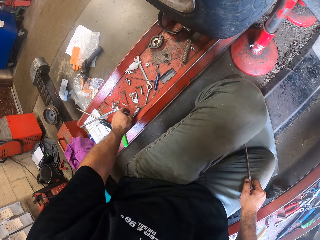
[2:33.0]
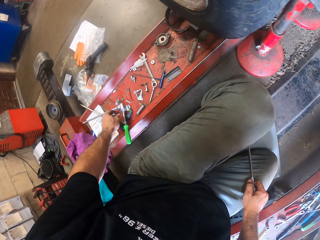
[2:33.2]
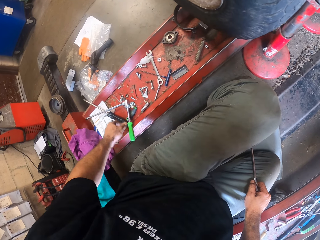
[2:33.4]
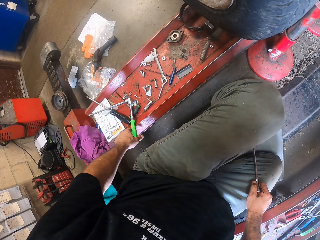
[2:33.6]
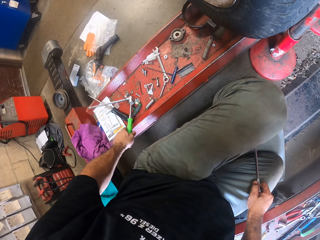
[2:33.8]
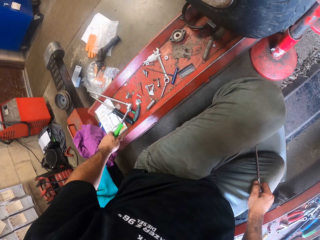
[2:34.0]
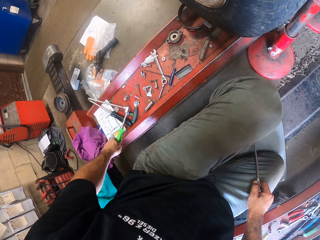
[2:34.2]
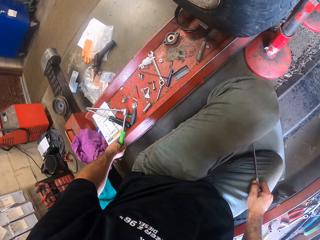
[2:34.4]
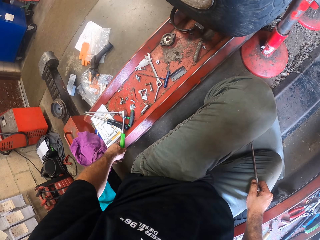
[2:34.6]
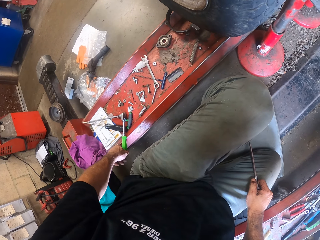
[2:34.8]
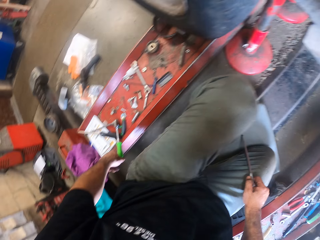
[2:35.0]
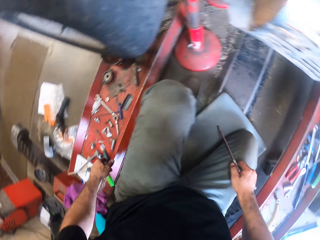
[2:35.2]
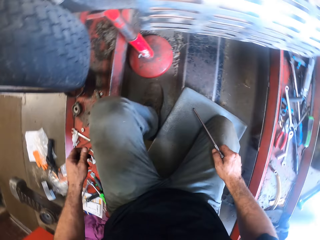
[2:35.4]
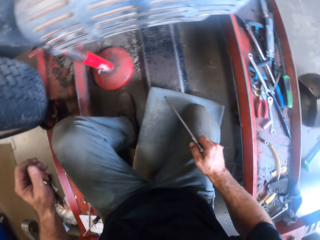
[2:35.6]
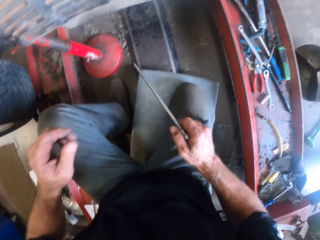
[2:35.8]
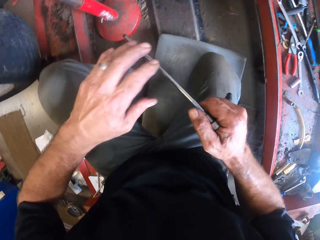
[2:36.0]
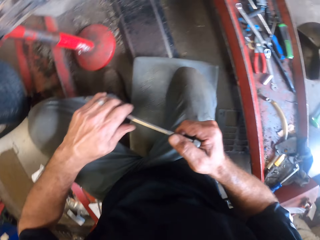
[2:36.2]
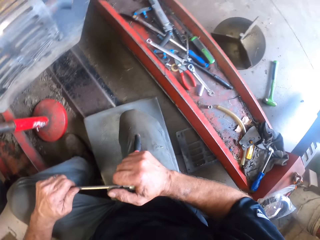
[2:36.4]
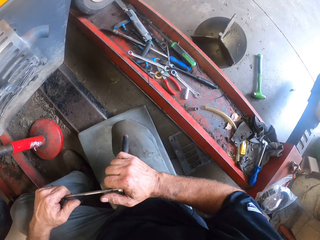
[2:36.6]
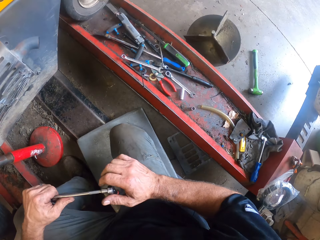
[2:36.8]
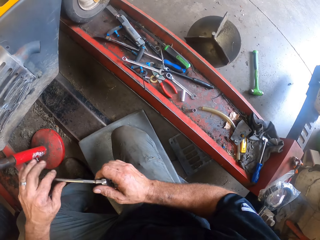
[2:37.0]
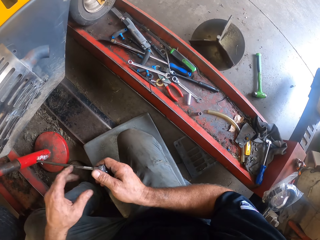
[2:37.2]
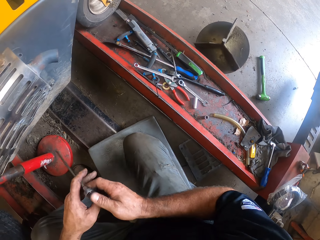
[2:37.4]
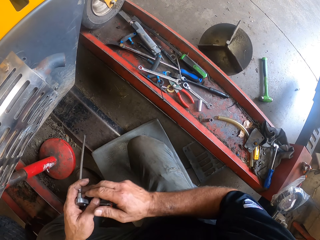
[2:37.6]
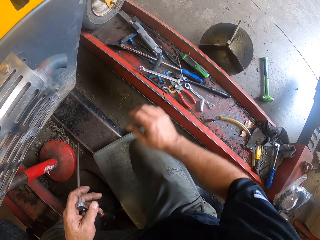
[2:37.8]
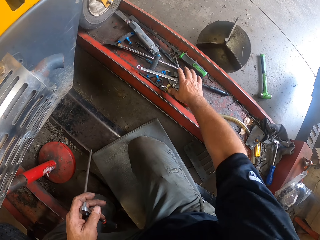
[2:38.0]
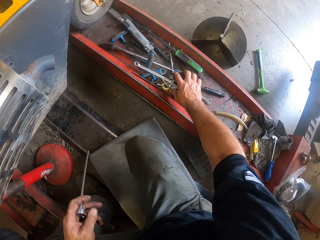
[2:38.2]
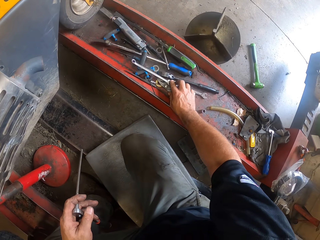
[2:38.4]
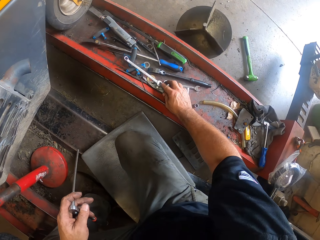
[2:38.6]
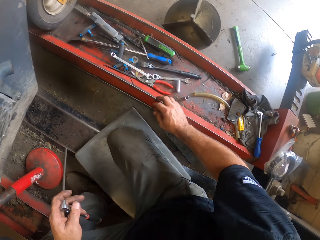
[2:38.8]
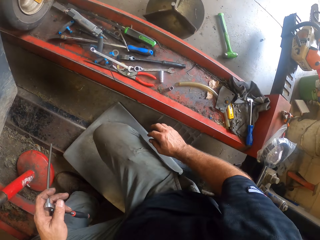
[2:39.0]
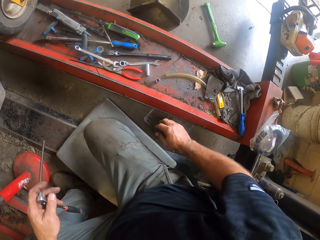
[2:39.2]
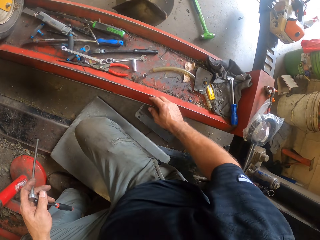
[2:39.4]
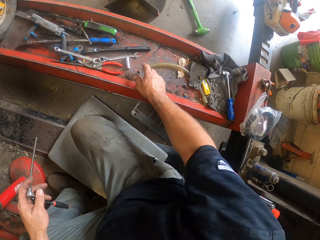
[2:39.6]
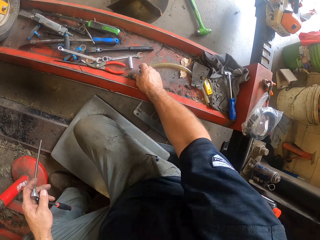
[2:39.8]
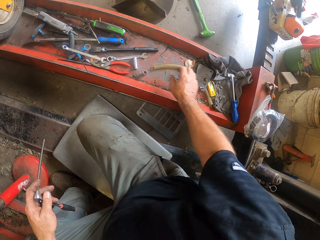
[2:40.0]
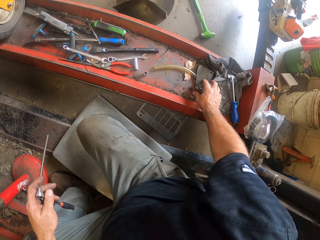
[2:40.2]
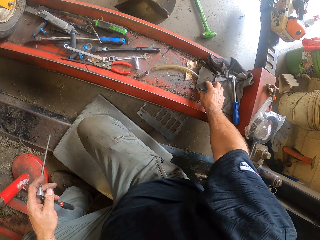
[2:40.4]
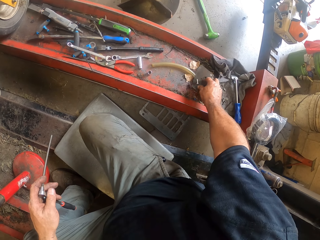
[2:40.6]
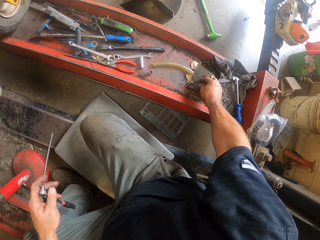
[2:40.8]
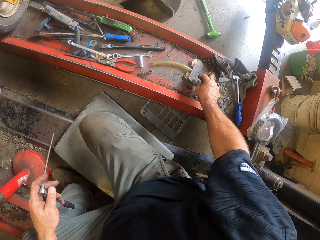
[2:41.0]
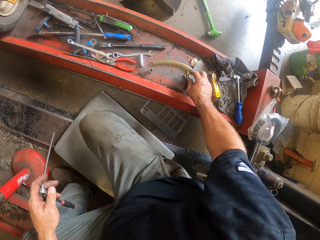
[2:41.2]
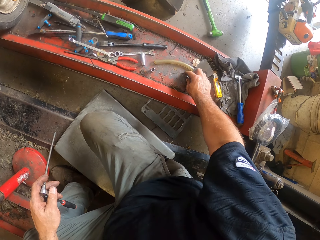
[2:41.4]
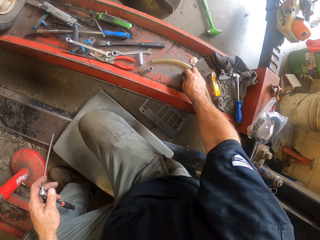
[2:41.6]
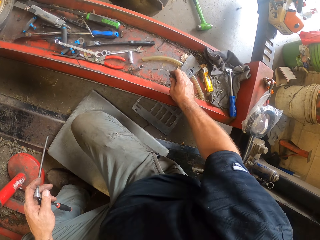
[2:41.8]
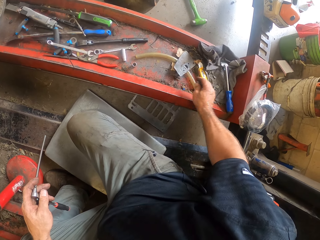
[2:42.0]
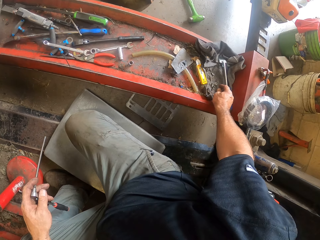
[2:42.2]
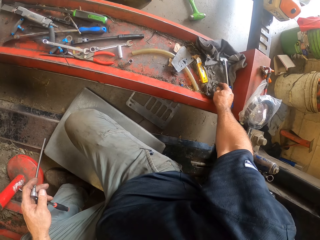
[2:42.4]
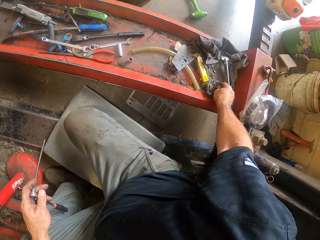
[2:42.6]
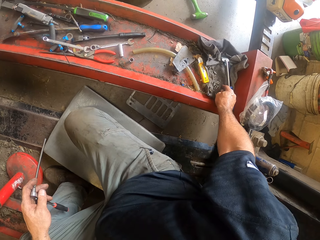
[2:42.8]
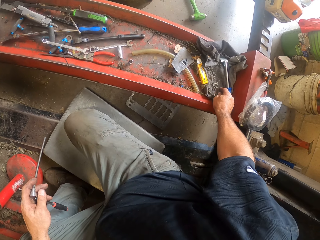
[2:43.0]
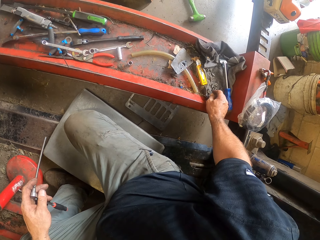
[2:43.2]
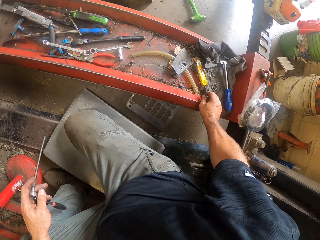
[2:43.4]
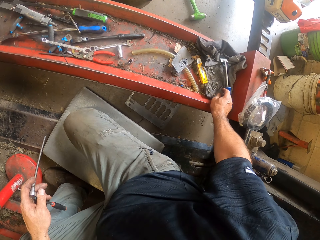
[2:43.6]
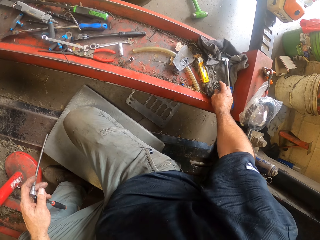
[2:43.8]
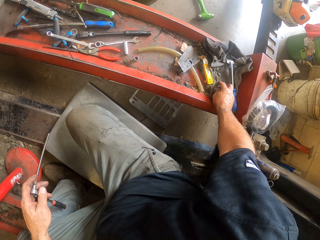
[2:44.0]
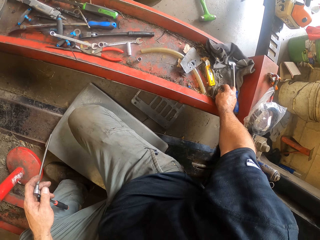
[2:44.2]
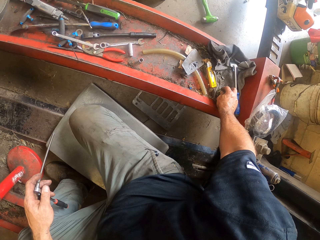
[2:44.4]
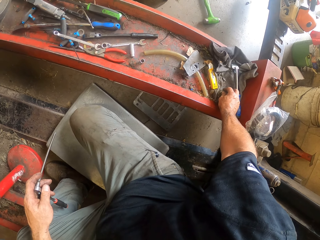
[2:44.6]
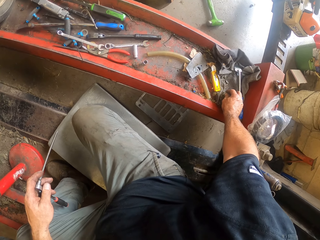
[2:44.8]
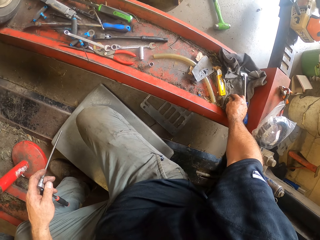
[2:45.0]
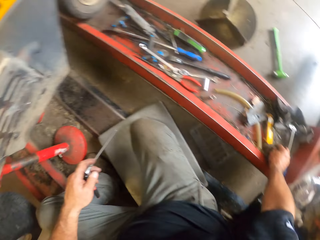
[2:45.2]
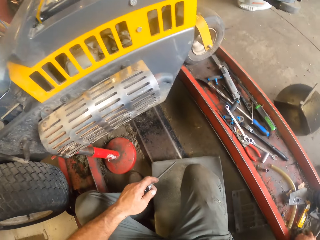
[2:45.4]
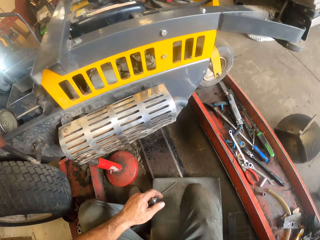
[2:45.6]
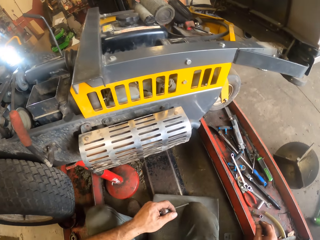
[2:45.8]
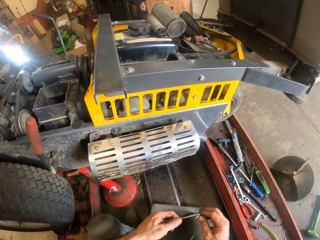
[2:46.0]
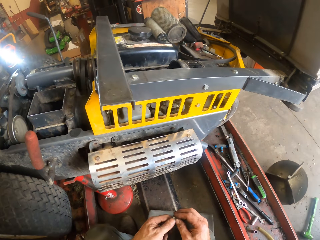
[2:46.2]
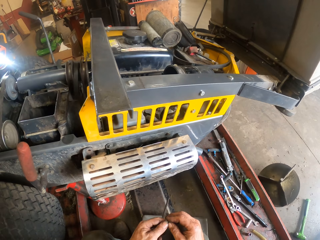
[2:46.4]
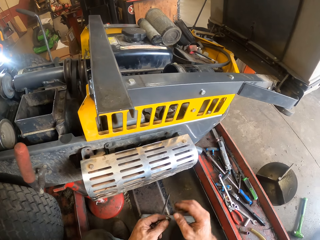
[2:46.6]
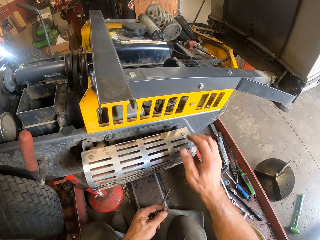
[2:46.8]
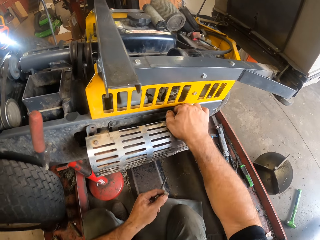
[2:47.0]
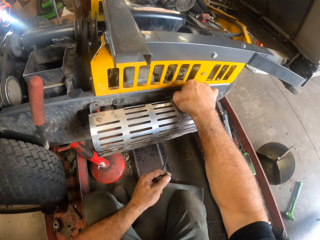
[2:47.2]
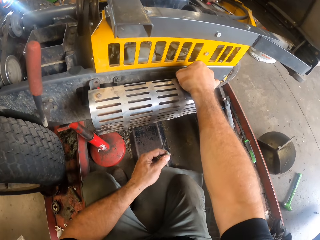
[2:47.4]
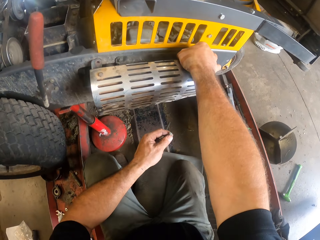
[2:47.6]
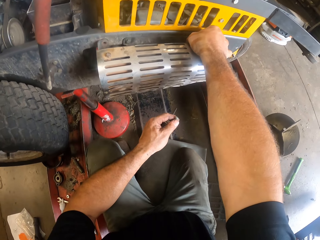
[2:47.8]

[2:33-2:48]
The camera wearer puts the bolt on the car lift. He drops back the drill bit in his left hand. He pulls a screwdriver. He adjusts another plug spanner with his left hand. He lets go of the screwdriver. He puts the left hand on top of the knees. He holds the socket wrench with both hands. He adjusts the plug spanner in his hand. He tightens the socket wrench. He turns the socket wrench. He lifts the left hand. He touches some spanner with his right hand. He pushes the tools on the car lift, lets go of the car lift and looks around the car lift. He pushes something on the car lift. He picks up another nut or screw with his right hand. He picks up another nut with his right hand again. He looks around. He holds the screw. He holds the lawnmower.

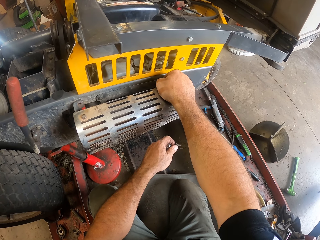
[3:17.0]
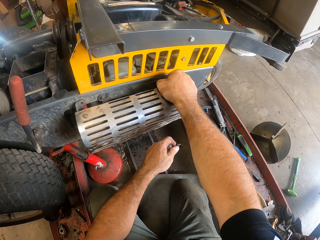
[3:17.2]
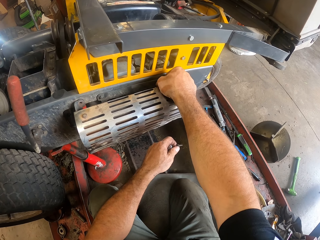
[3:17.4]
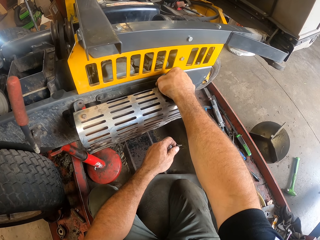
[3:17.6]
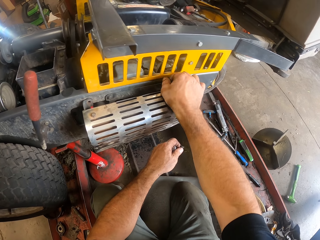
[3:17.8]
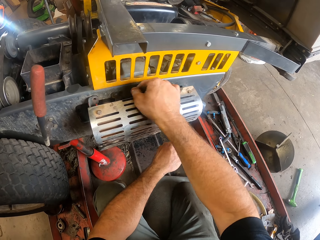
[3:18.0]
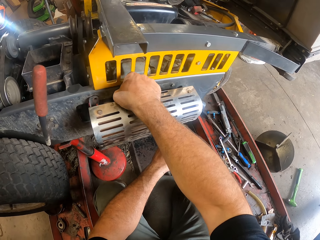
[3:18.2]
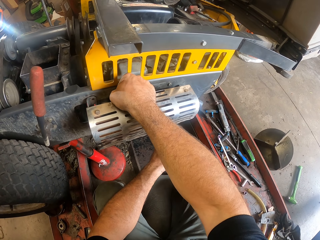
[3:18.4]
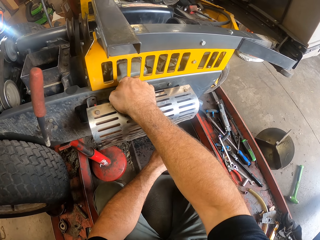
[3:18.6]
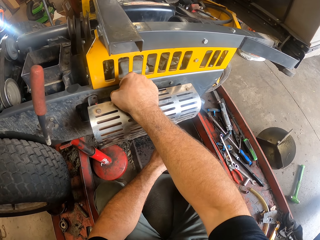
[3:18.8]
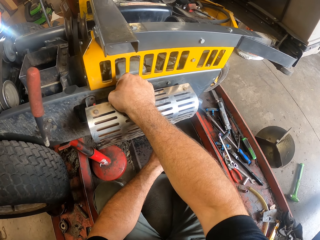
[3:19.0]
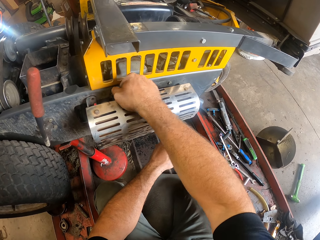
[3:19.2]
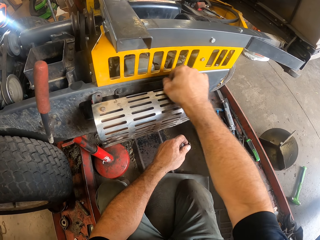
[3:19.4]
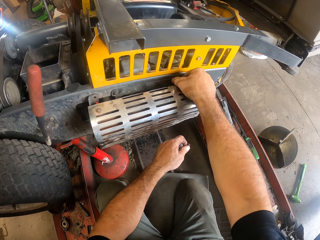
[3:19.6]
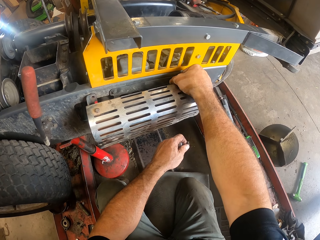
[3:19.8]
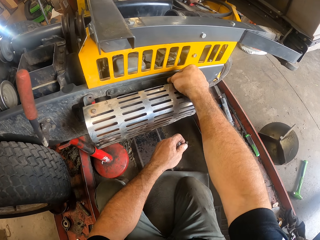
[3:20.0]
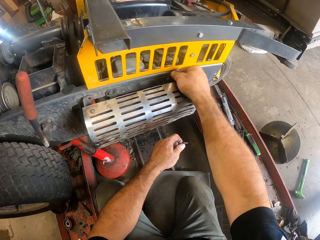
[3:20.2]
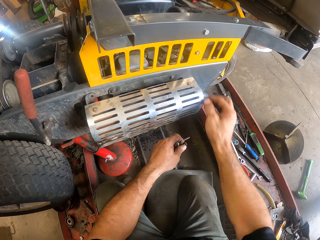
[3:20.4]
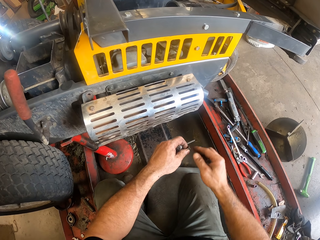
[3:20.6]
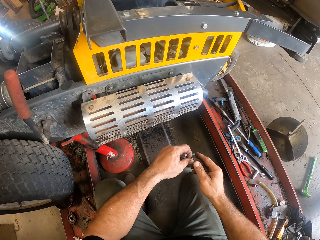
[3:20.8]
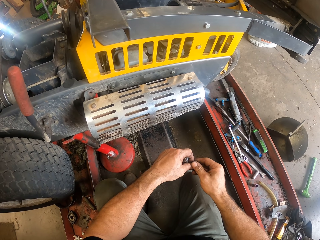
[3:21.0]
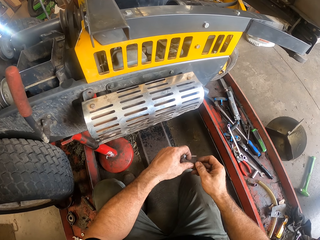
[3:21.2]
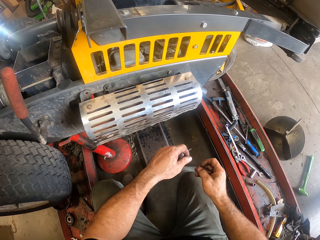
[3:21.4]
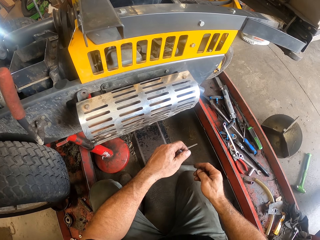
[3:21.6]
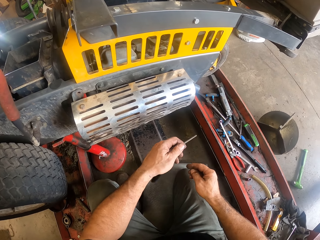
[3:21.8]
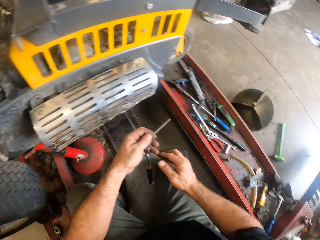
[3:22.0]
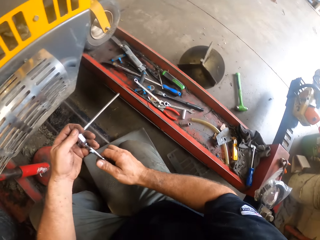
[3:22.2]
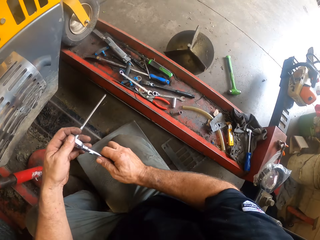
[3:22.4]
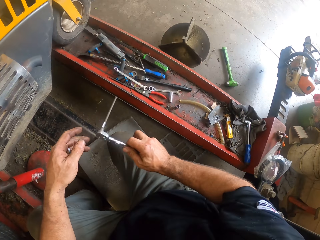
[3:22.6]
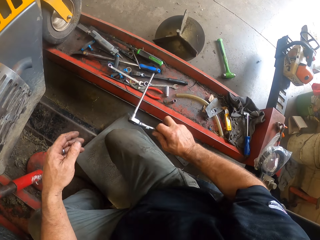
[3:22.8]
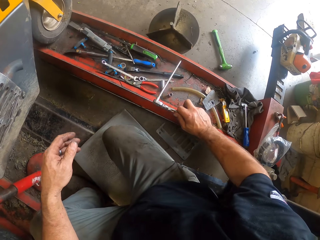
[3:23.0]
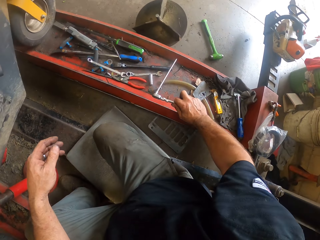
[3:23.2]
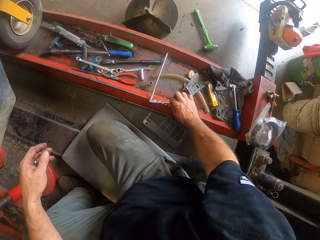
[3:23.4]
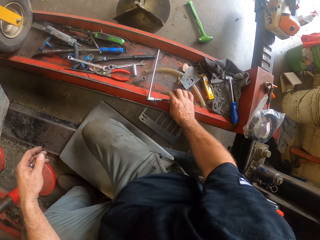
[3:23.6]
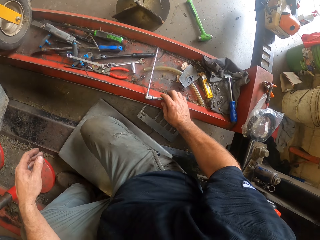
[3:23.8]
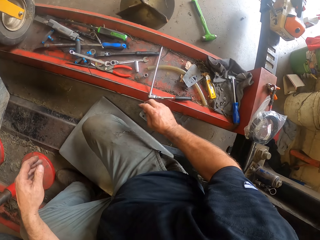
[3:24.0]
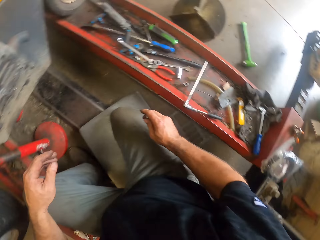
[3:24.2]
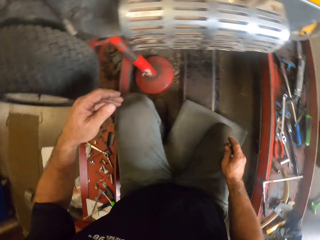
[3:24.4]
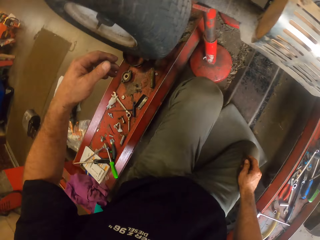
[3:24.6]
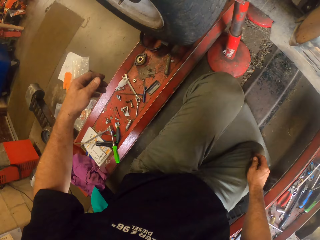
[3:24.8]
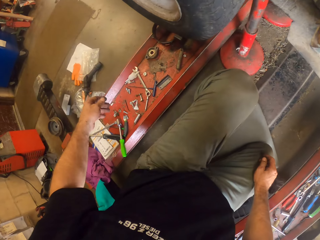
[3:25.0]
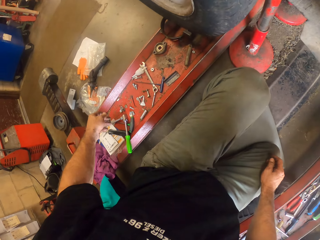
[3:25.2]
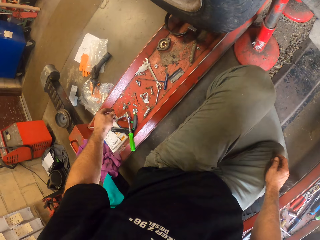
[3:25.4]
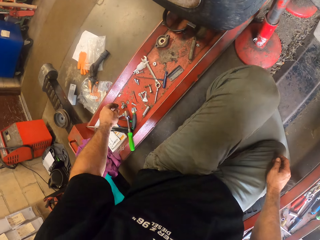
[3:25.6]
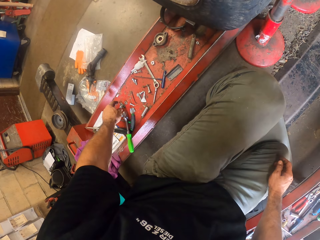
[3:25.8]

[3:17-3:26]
The camera wearer moves the right hand. They tighten the bolt on the lawnmower. They move the right hand. They tighten the bolt on the lawnmower. They let go of the lawnmower. They hold the bolt. They hold the socket wrench with both hands. They drop the plug spanner on the rail. They put the socket wrench on the car lift. They look around.
